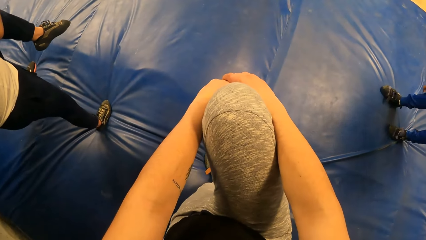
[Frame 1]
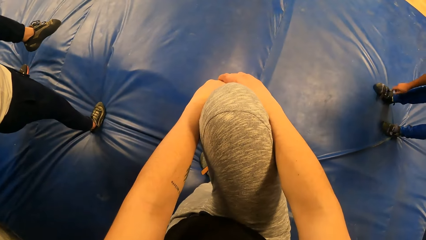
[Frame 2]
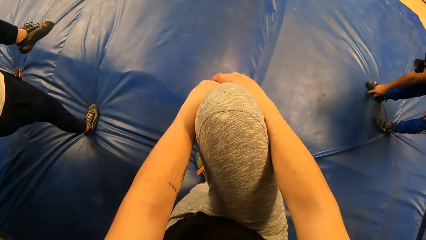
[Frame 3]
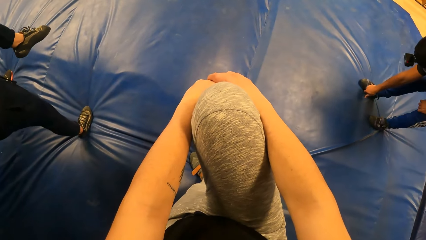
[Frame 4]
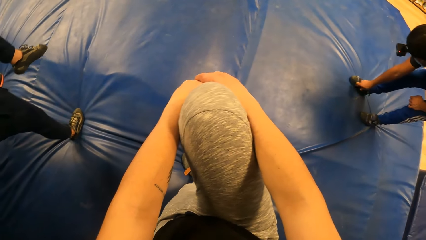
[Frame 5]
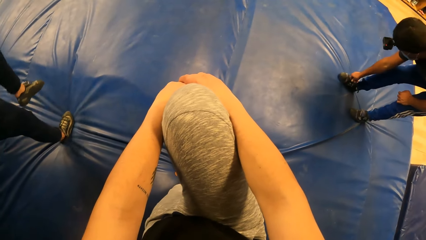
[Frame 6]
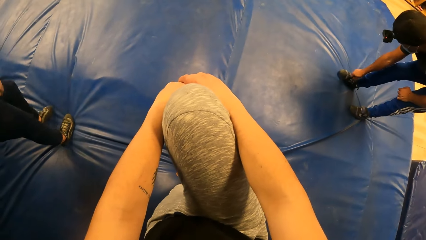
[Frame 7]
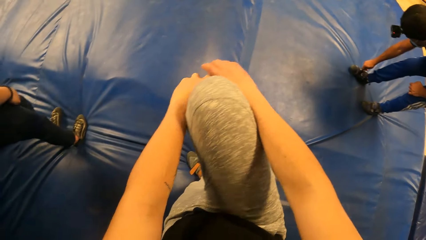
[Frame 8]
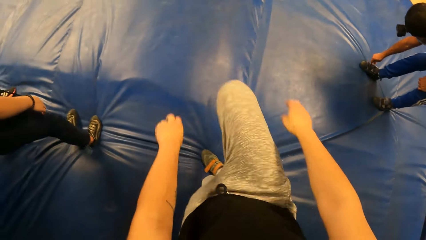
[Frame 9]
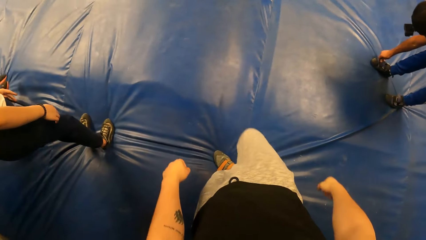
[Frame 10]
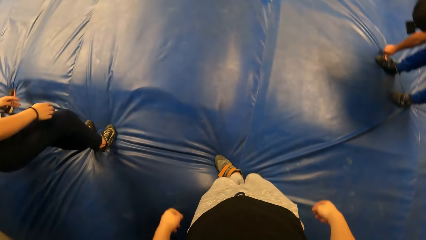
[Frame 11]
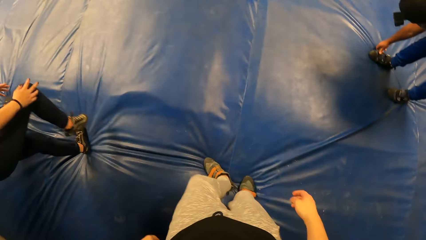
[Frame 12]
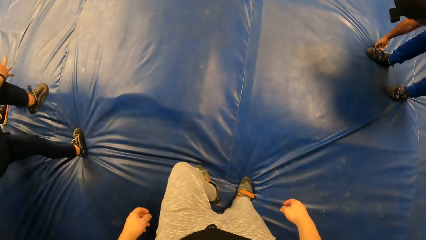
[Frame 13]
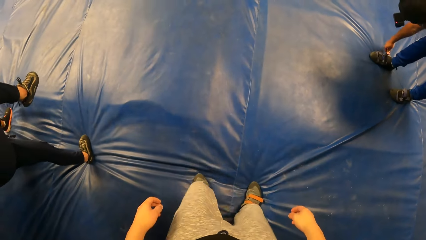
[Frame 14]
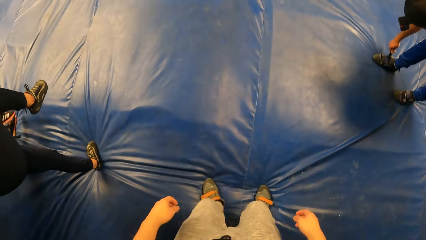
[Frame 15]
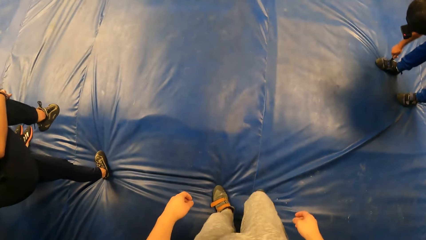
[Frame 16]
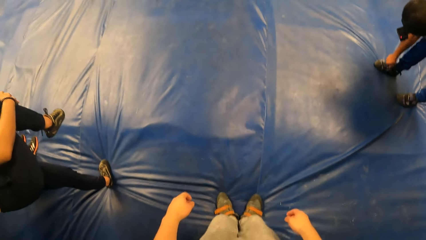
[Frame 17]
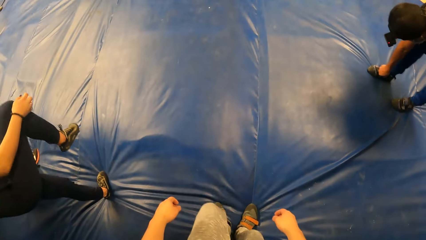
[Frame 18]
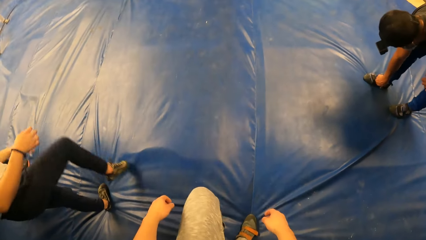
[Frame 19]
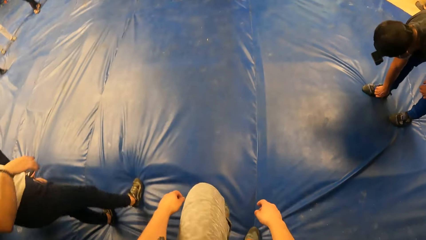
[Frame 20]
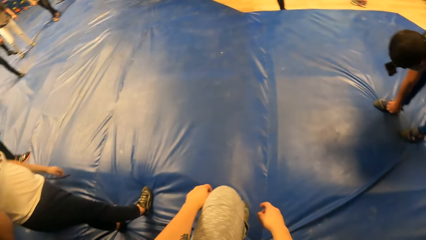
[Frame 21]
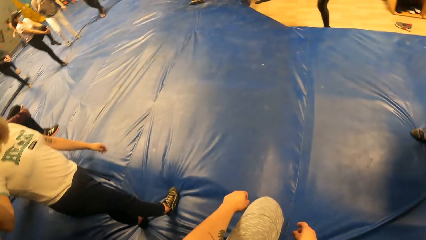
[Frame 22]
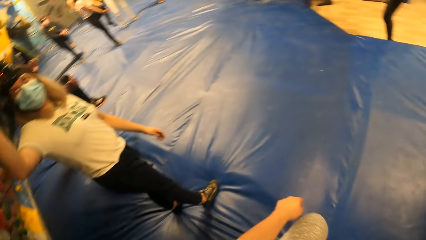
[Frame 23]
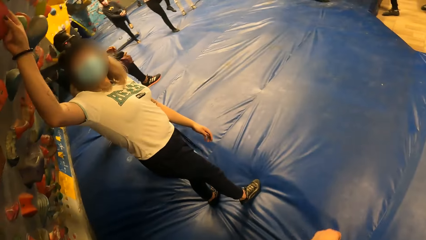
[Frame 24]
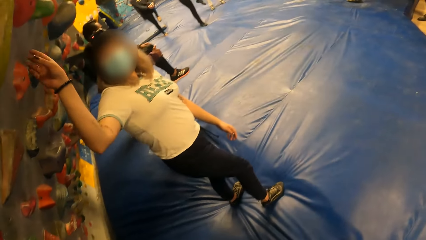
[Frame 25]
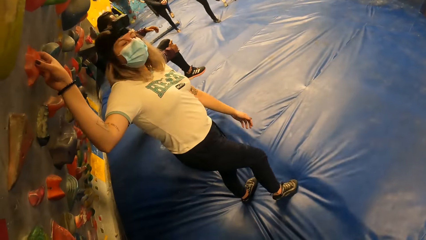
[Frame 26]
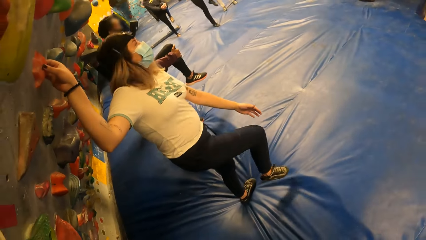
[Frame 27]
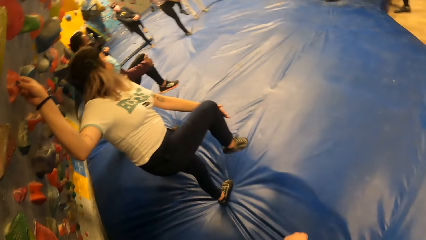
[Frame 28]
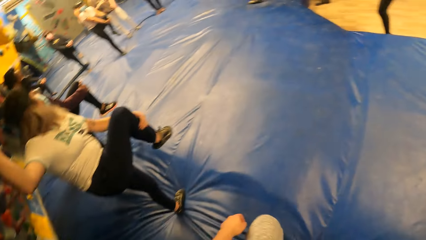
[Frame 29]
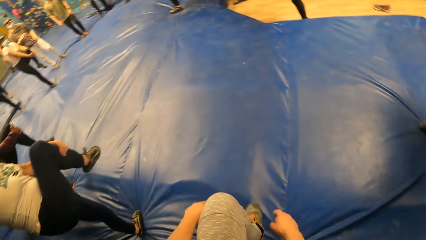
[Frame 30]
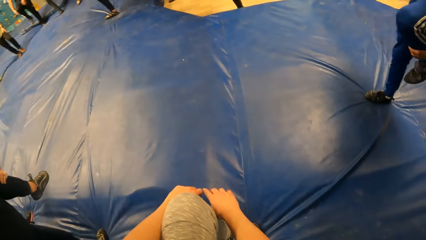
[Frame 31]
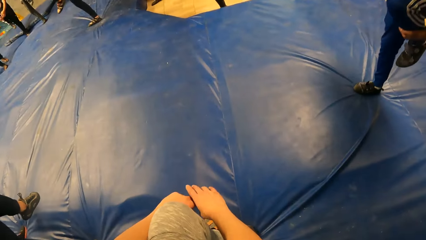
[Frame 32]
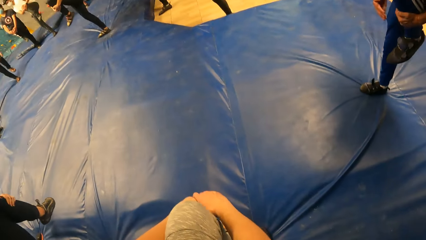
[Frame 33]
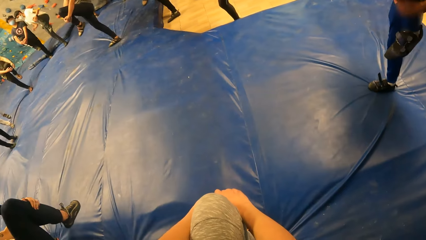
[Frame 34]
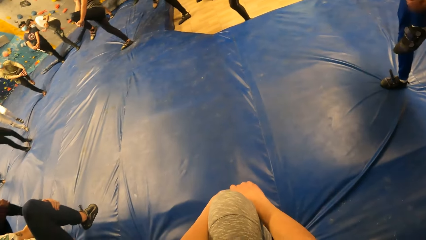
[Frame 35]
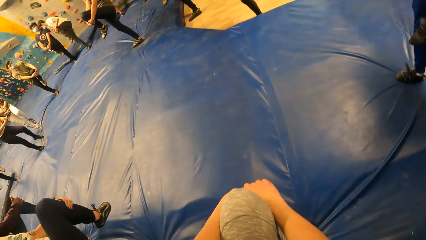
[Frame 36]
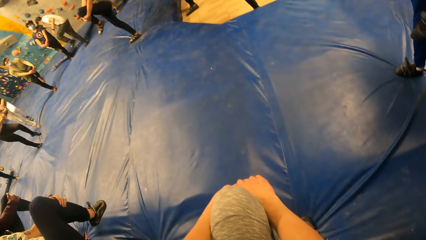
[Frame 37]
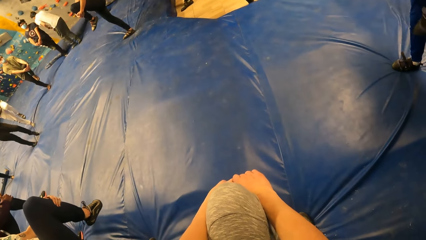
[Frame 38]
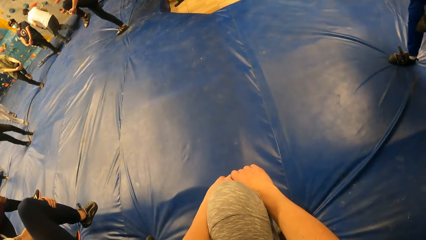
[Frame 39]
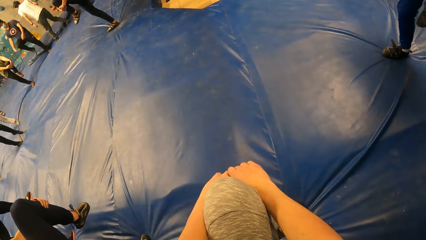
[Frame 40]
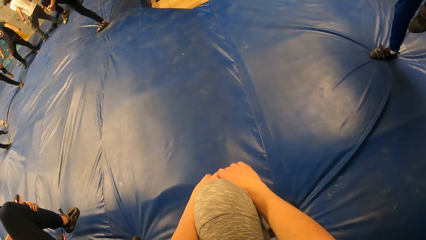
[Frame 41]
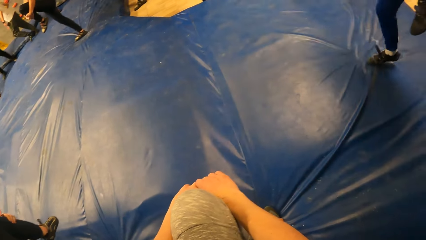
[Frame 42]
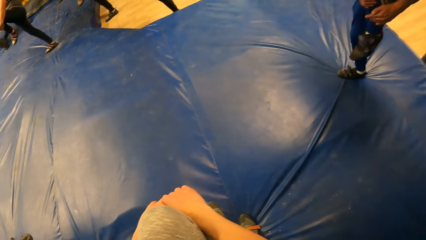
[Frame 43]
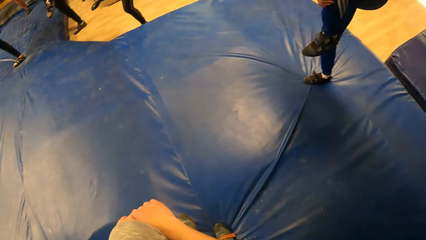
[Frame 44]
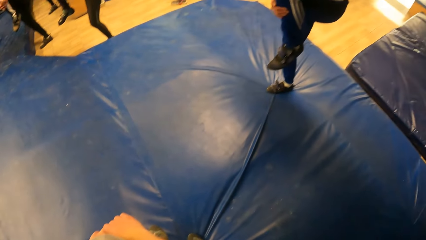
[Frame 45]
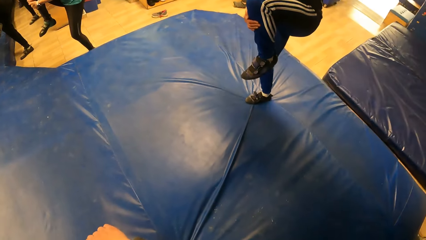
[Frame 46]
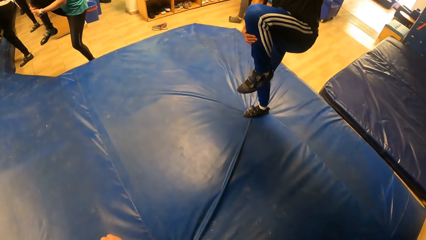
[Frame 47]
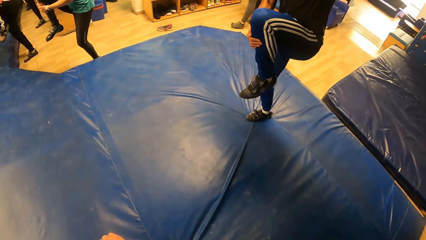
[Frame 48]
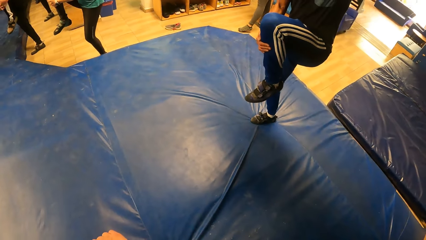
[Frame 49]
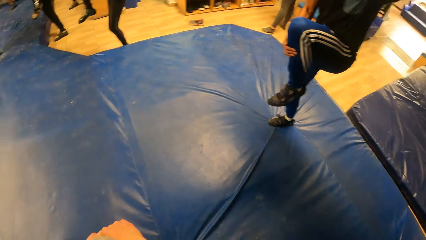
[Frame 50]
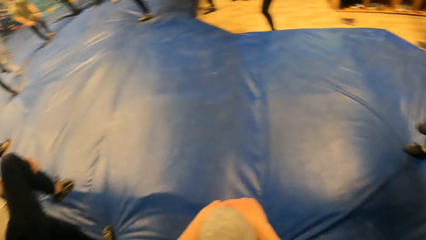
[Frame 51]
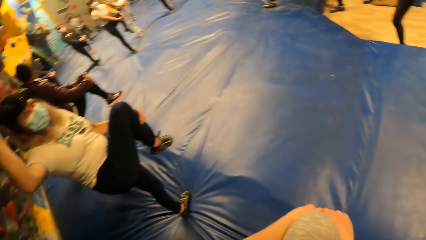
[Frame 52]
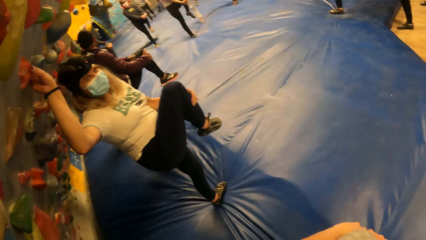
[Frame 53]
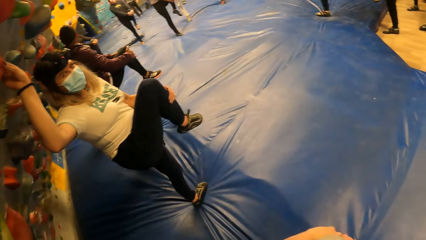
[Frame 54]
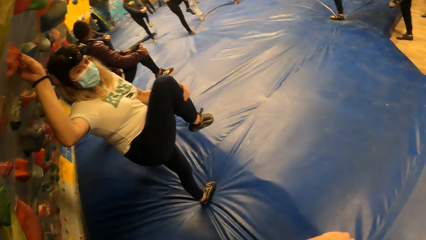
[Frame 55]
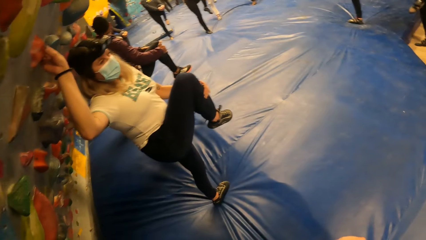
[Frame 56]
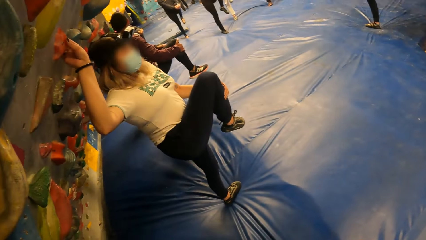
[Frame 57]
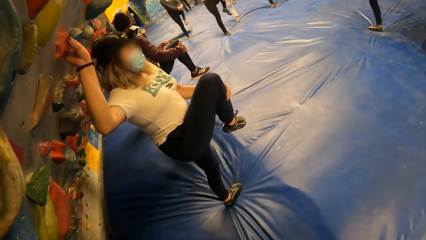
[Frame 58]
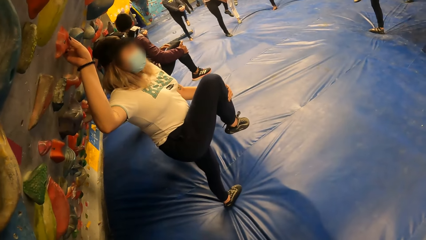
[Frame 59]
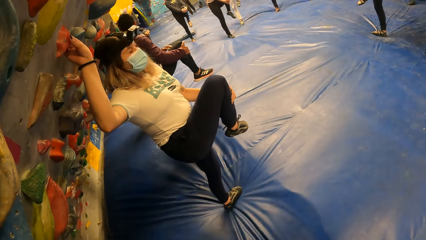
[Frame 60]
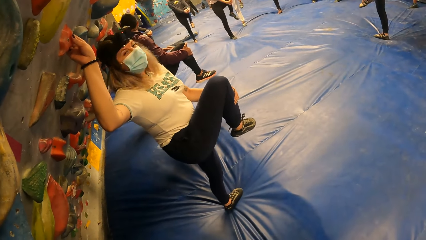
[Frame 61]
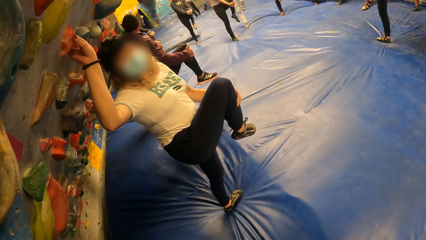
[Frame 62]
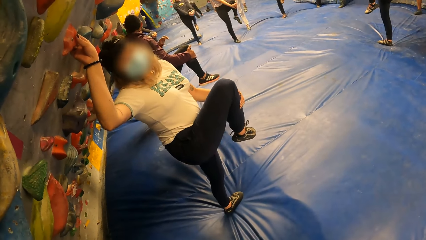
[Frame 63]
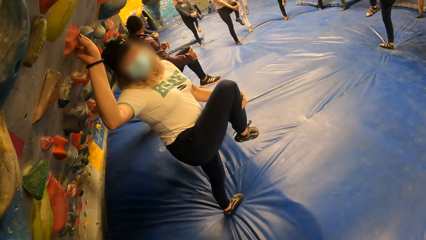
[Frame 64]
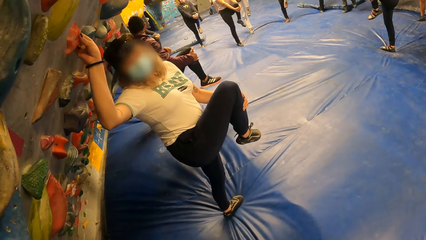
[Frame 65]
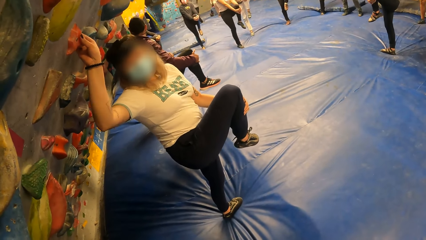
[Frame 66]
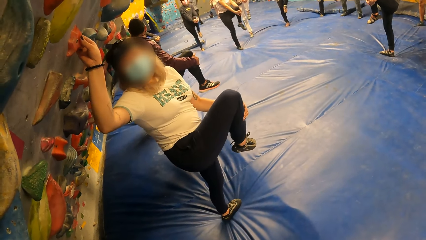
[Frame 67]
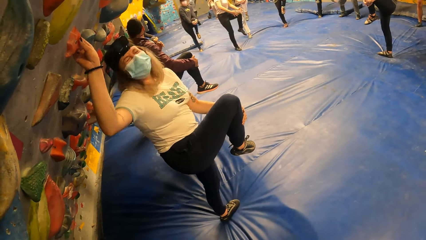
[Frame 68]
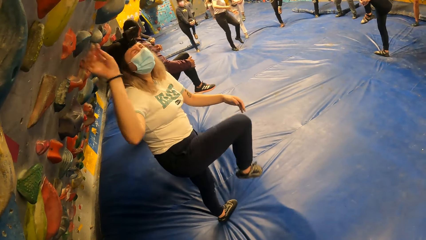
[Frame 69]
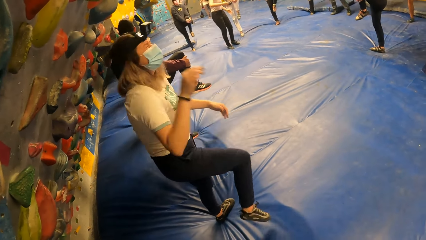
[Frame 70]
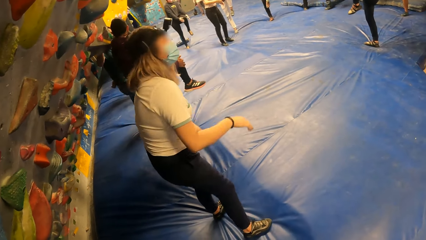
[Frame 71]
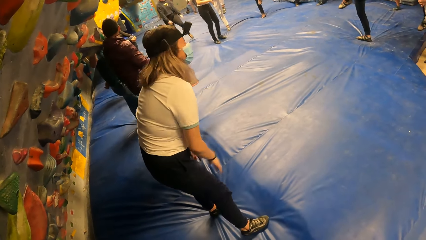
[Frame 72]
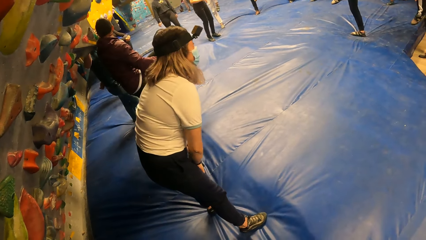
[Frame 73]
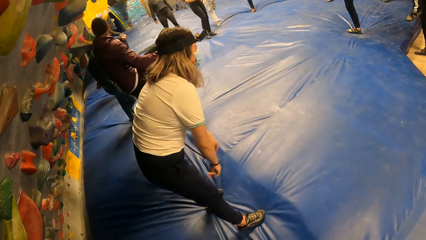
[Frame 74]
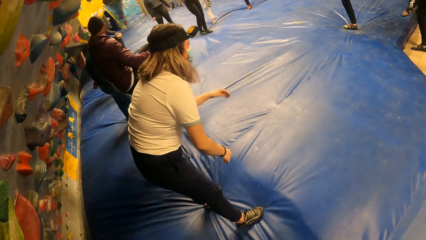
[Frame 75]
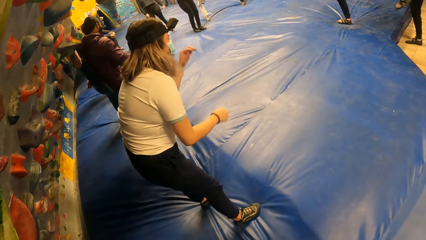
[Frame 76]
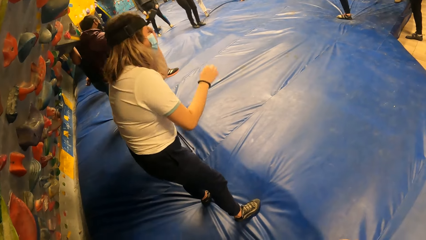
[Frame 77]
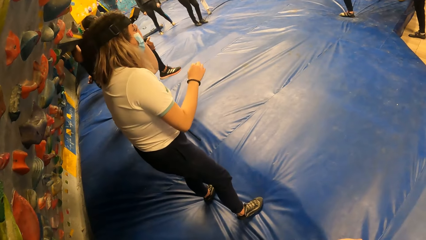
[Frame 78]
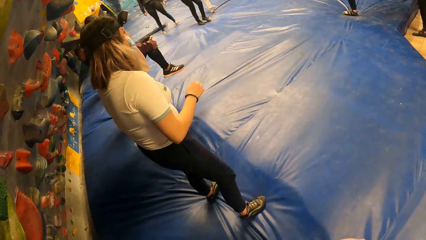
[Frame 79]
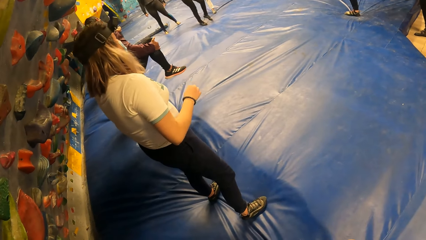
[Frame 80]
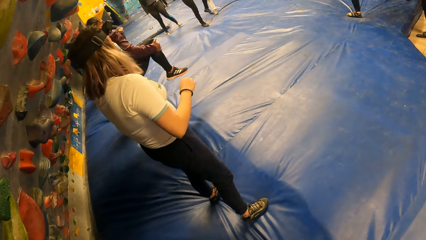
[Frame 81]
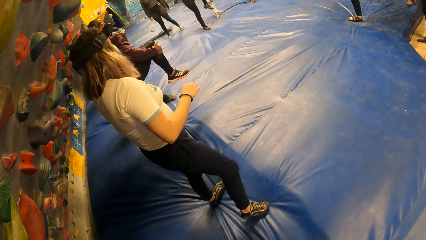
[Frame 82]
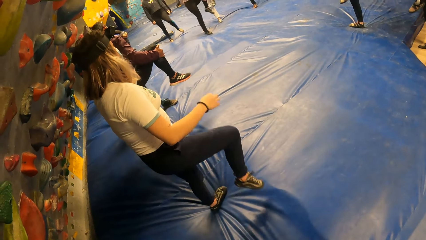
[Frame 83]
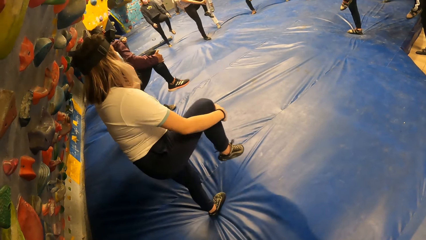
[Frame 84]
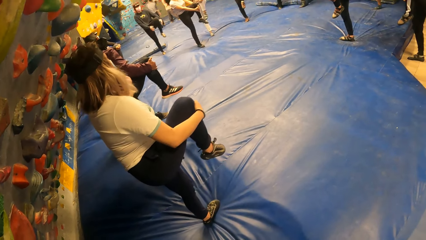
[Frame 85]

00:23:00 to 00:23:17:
A person ties the shoe. Another person raises the leg. The camera wearer raises her leg. She holds the leg with both hands. She looks around. A woman converses with the camera wearer. The woman holds the wall handle. The first person puts the leg down. The woman lifts the right leg.
